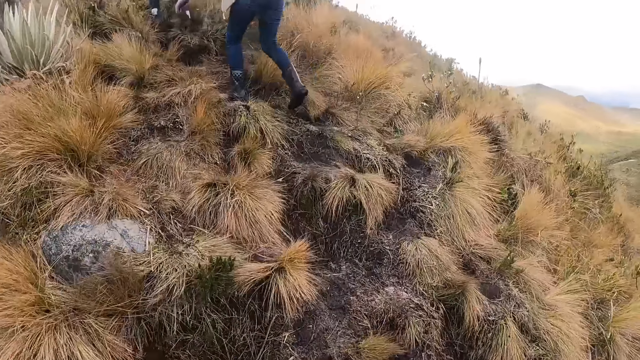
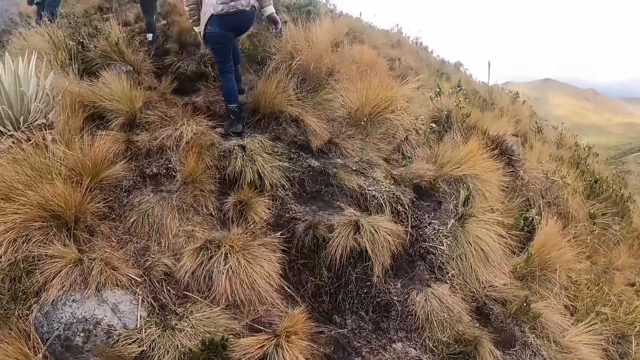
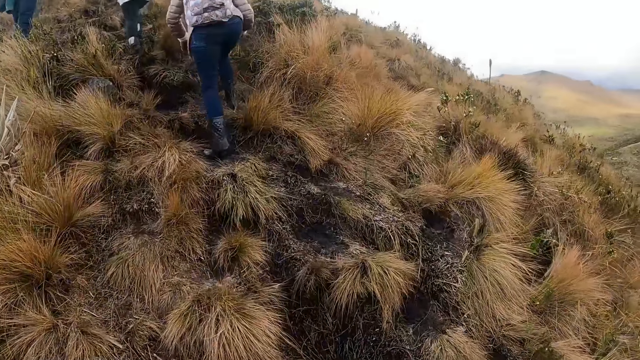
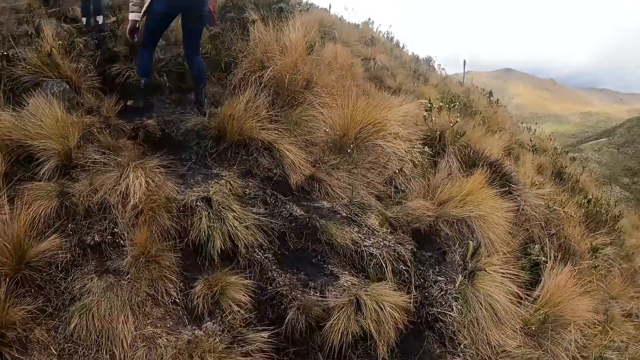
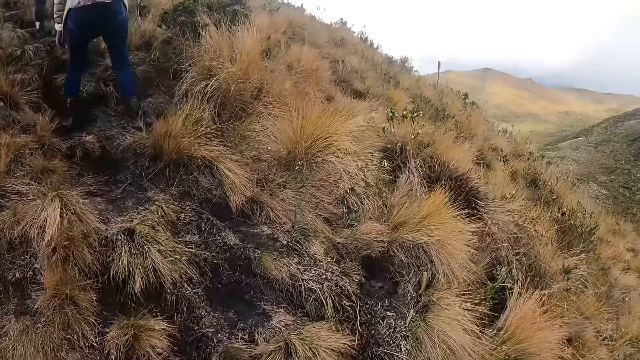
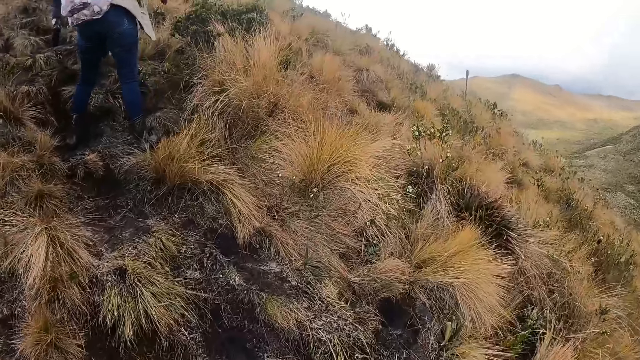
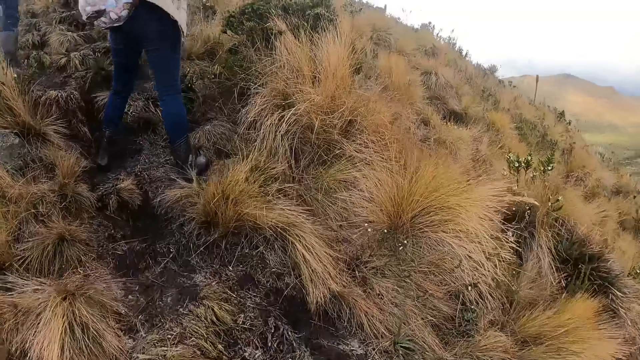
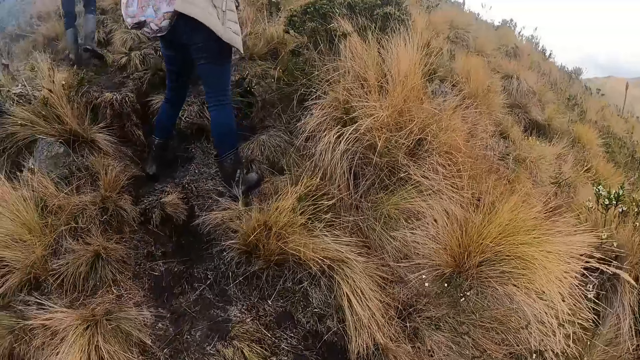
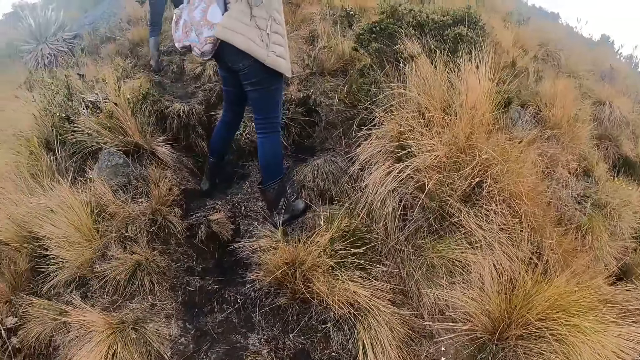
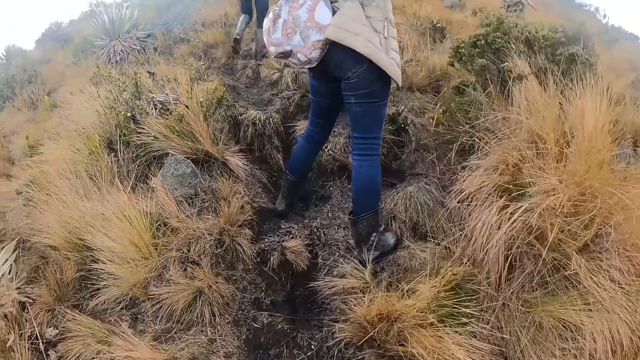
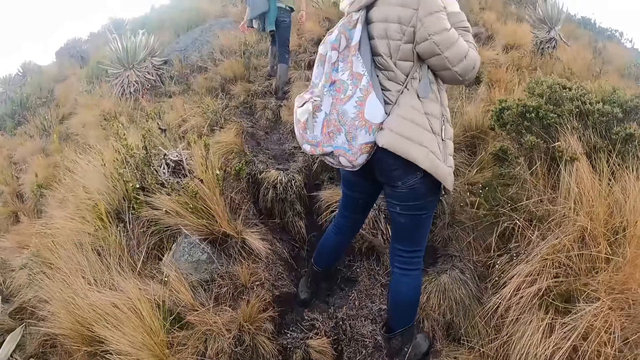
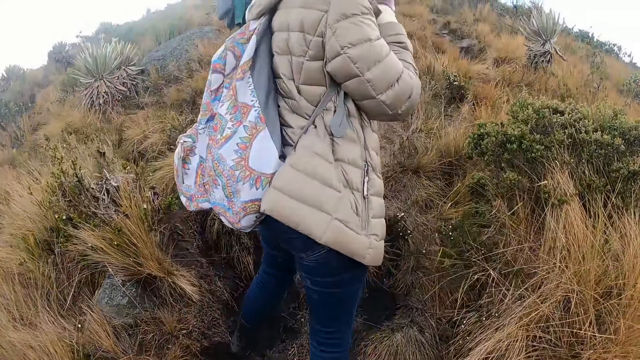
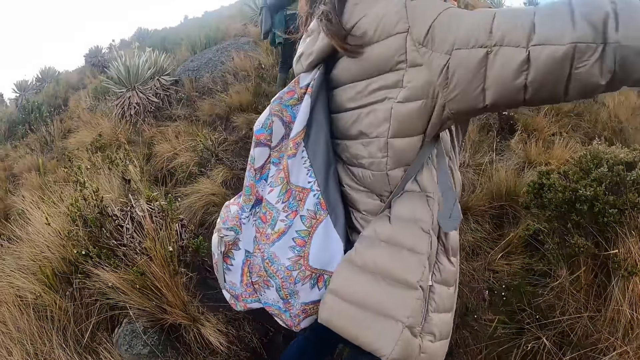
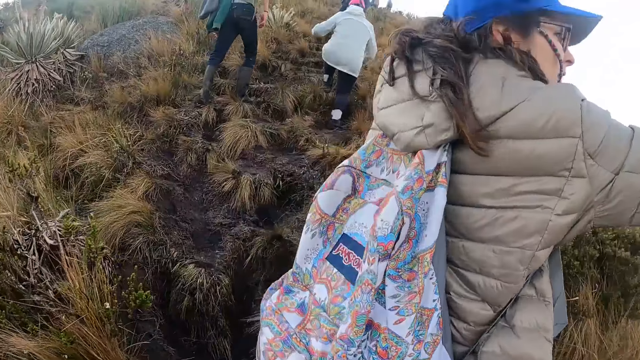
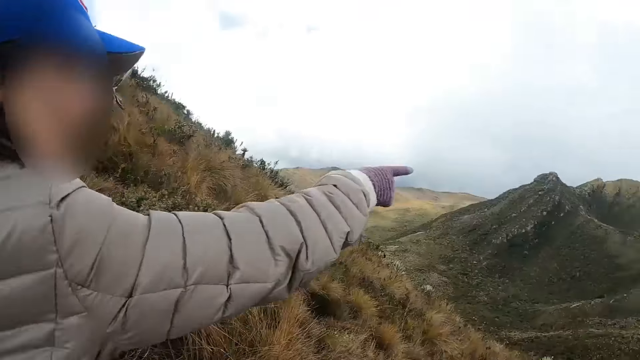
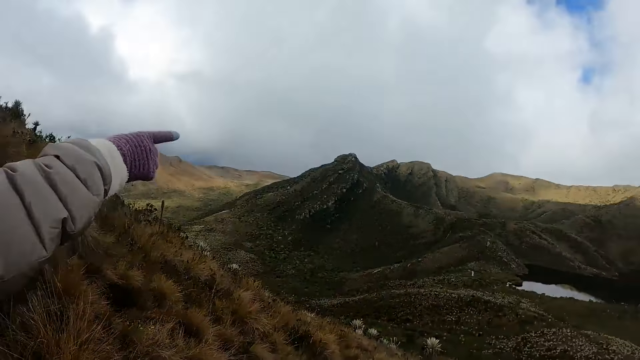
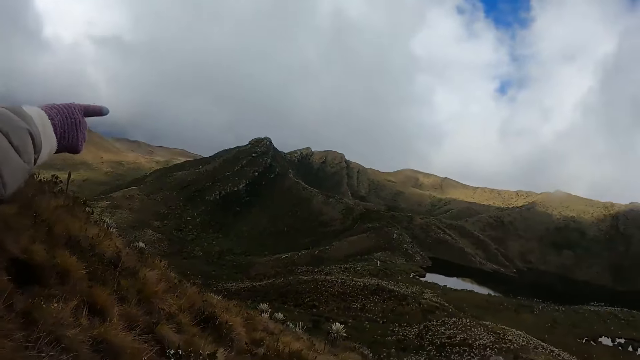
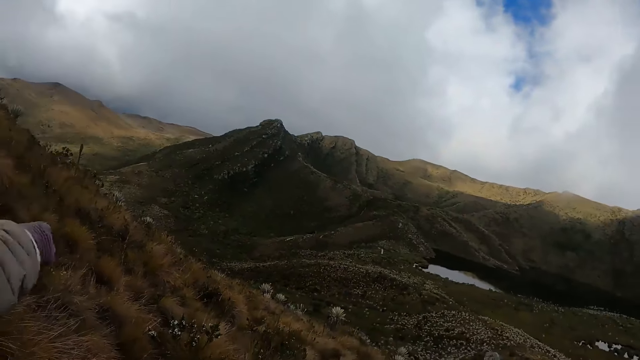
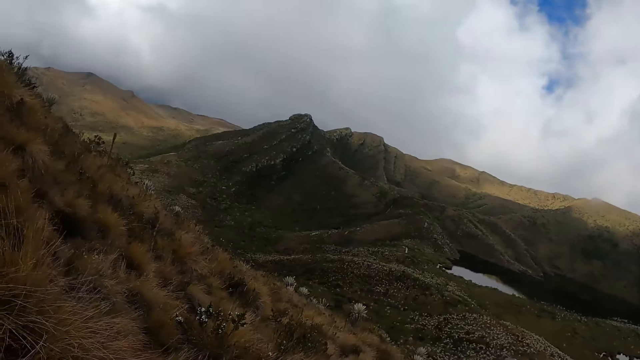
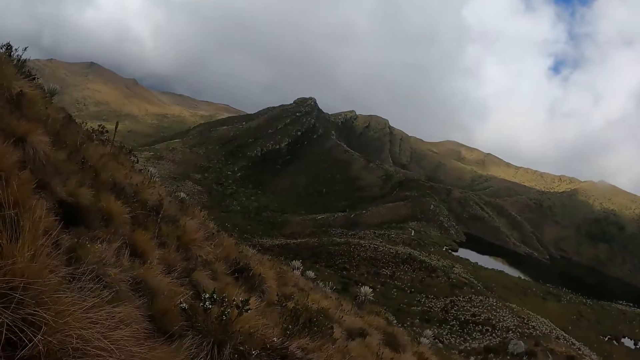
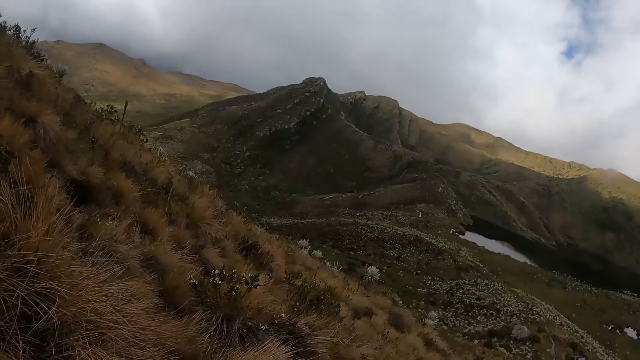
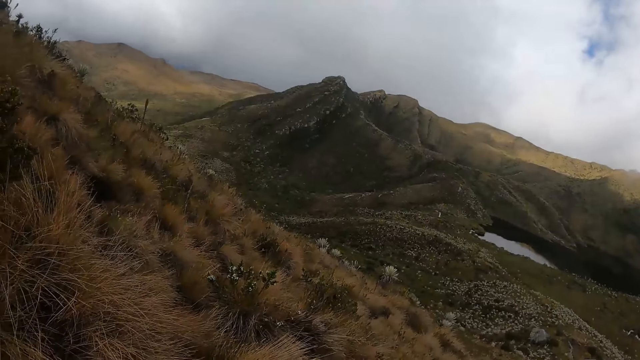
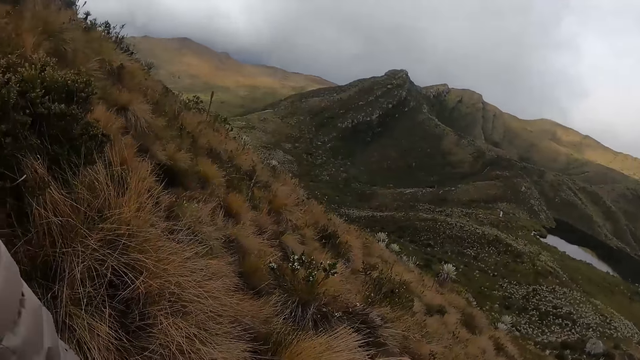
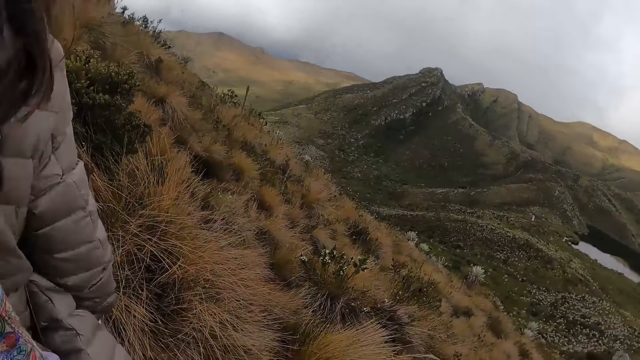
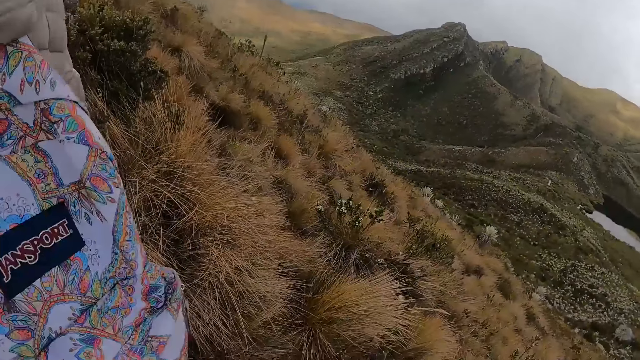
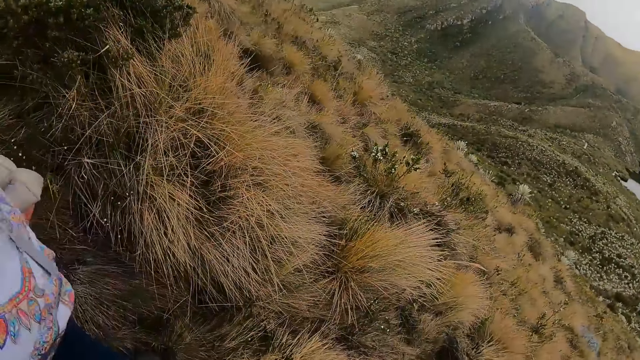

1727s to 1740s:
The camera wearer interacts with the woman. The woman points around. The camera wearer looks around.

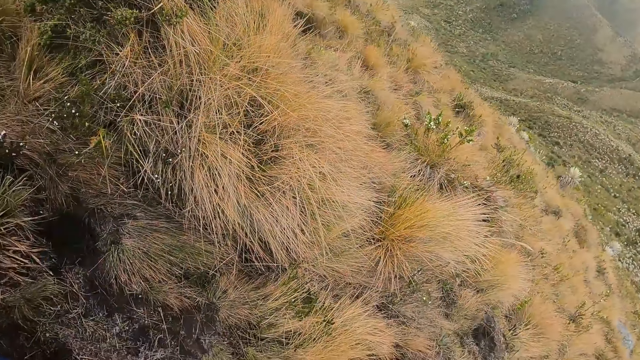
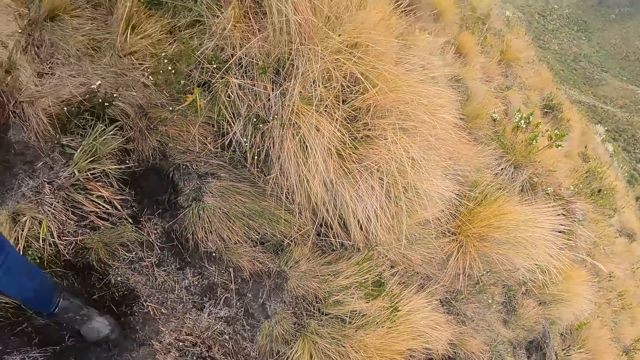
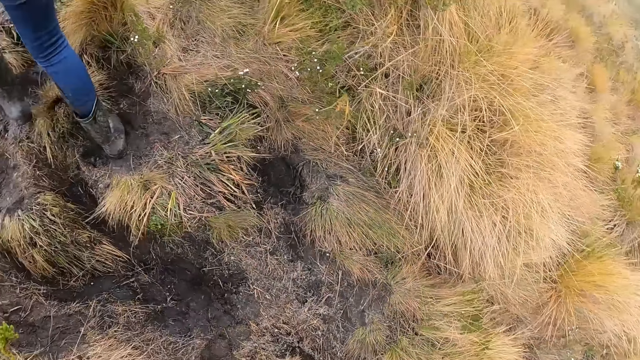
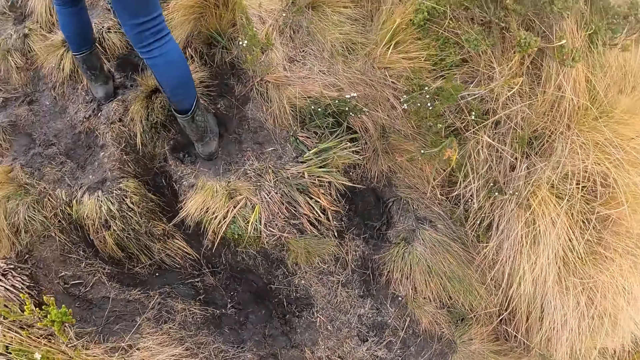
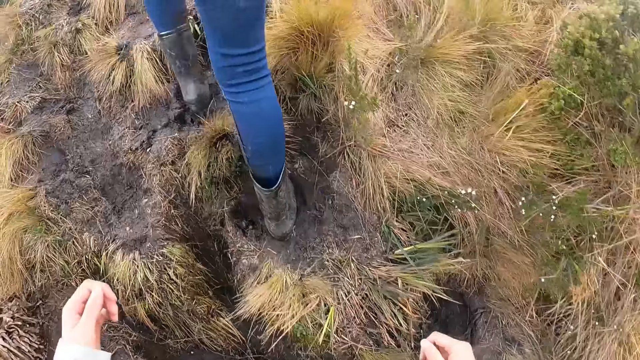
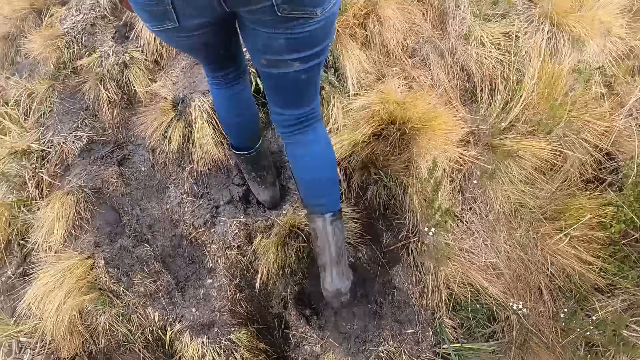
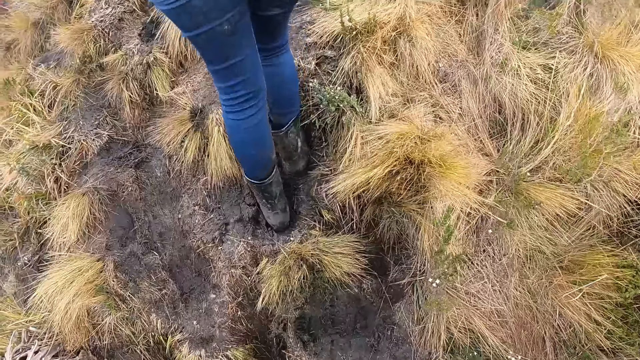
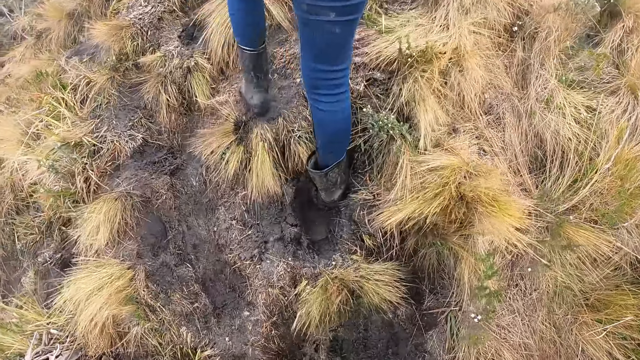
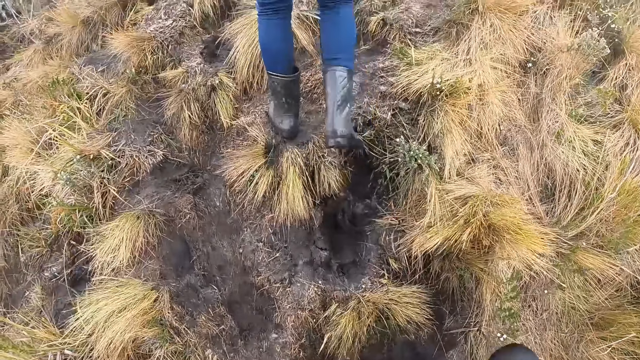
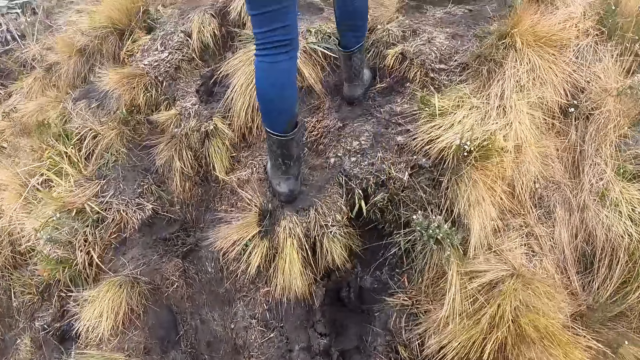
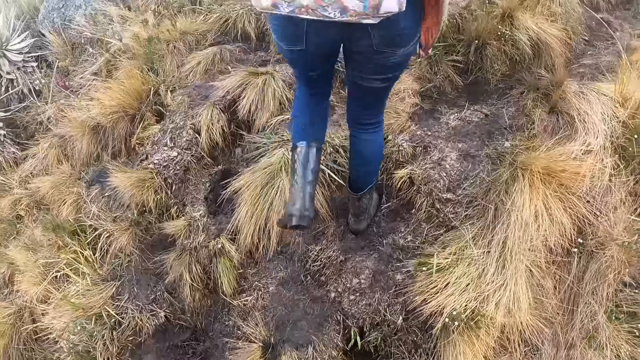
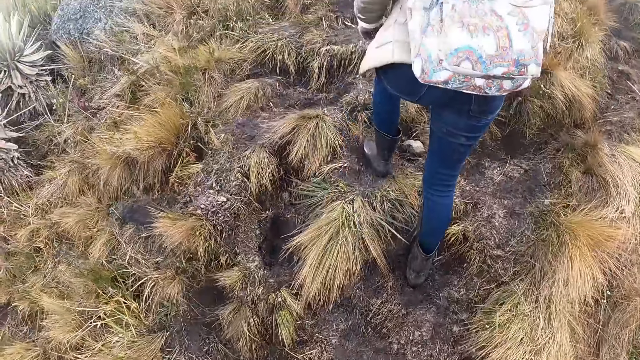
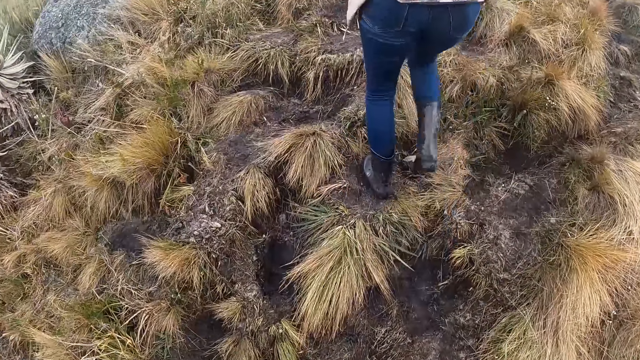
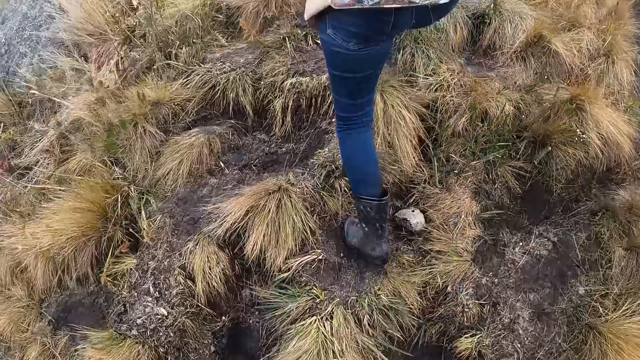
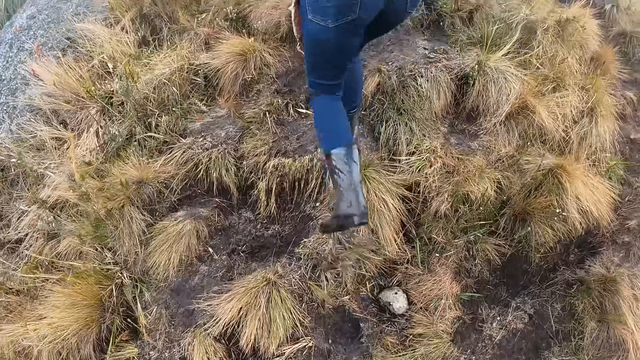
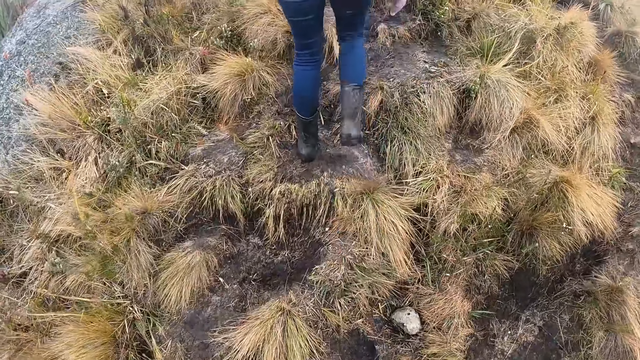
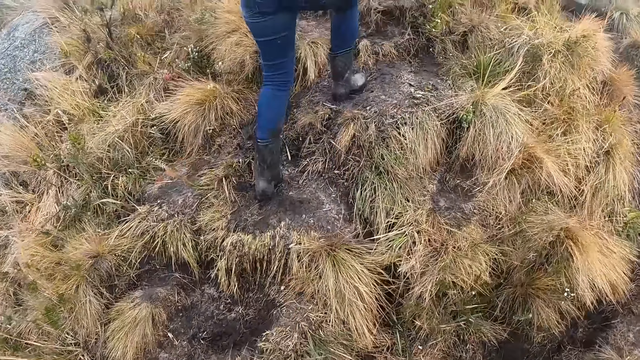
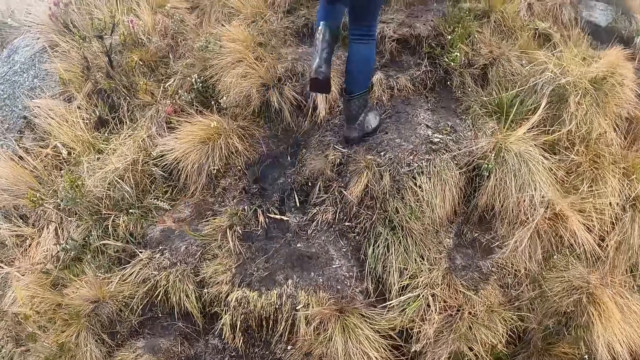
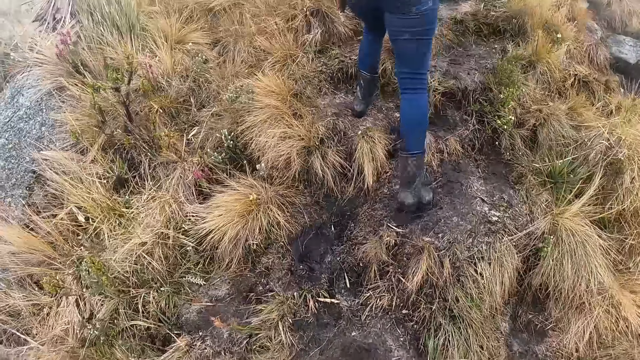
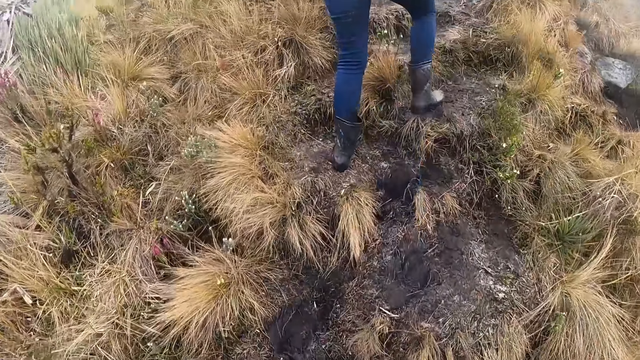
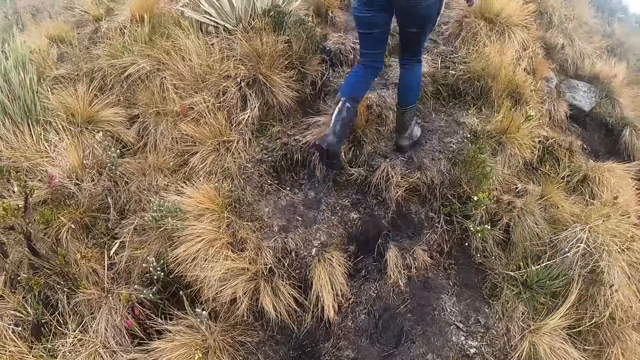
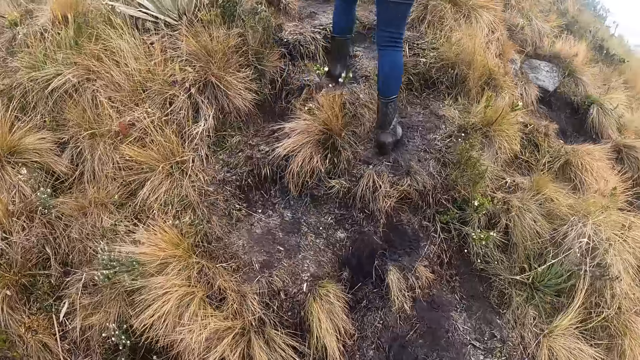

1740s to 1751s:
The camera wearer walks uphill.
